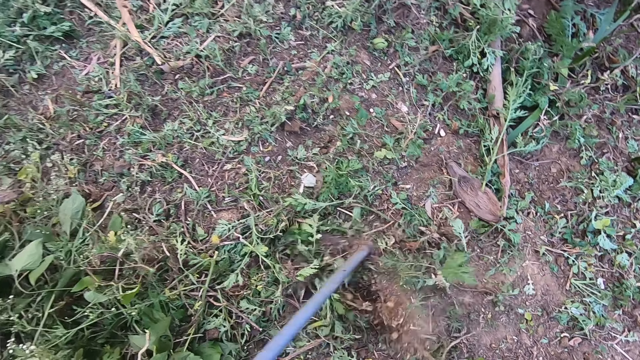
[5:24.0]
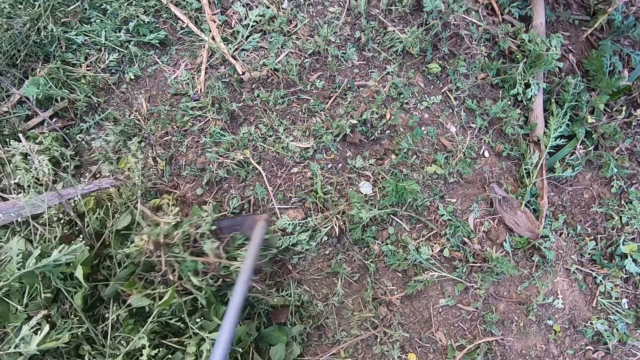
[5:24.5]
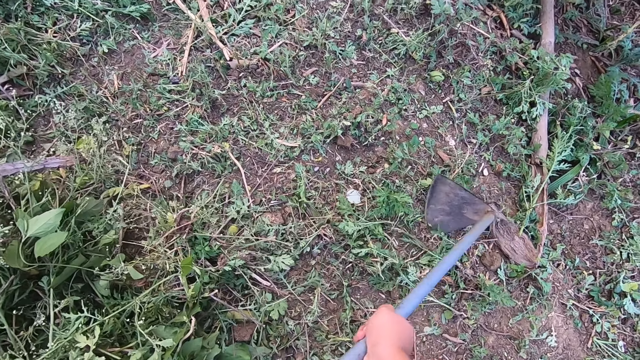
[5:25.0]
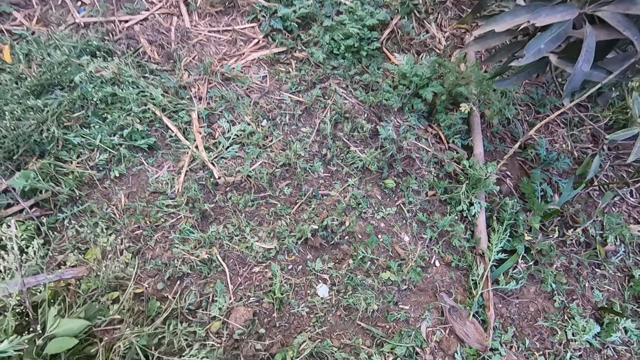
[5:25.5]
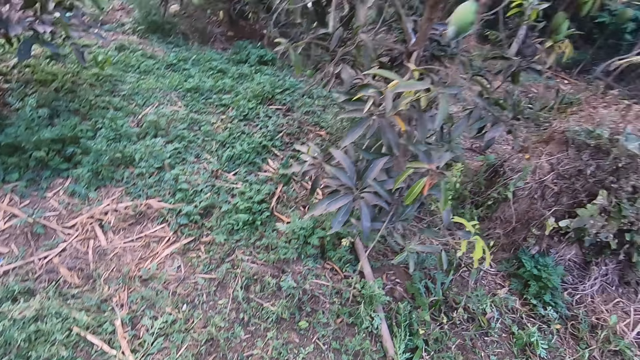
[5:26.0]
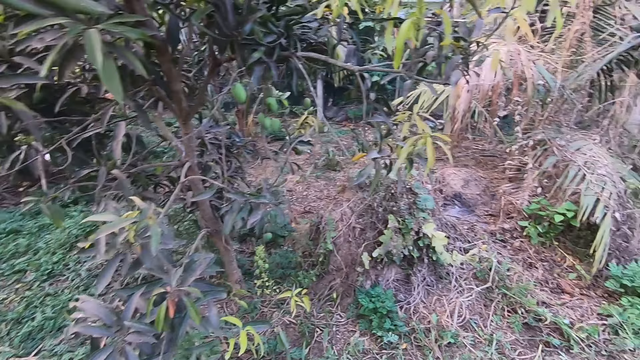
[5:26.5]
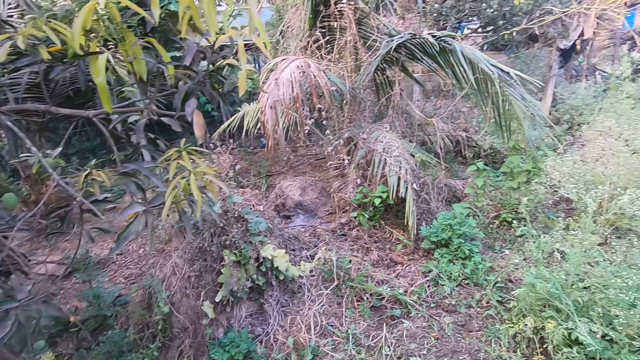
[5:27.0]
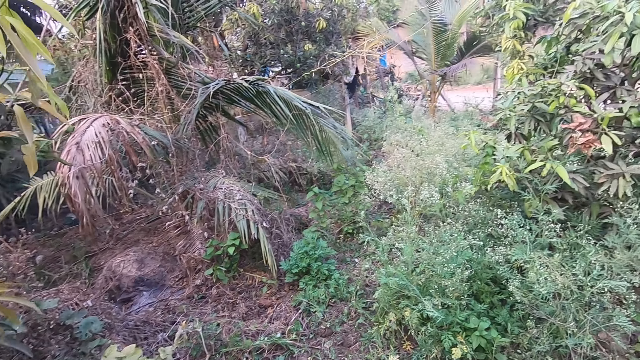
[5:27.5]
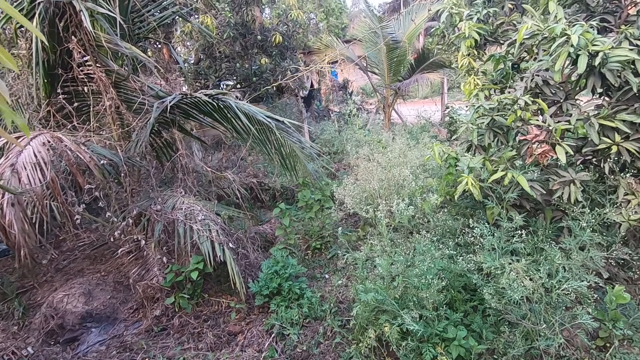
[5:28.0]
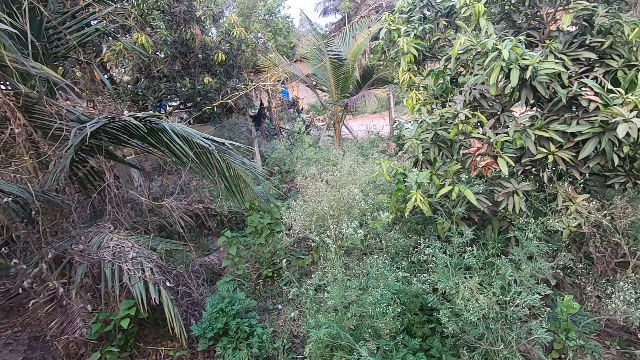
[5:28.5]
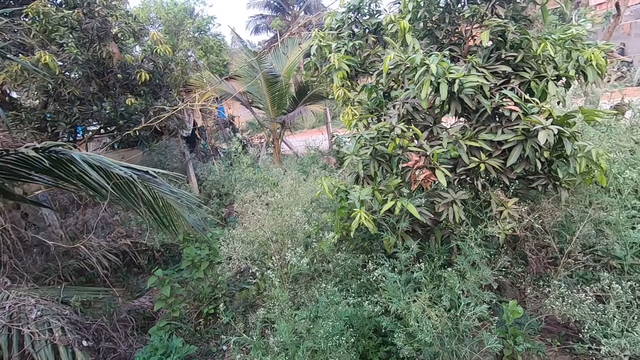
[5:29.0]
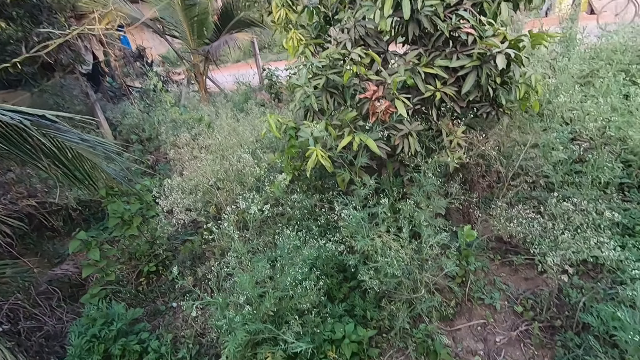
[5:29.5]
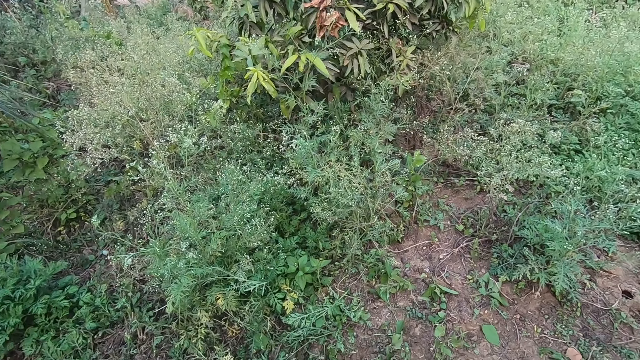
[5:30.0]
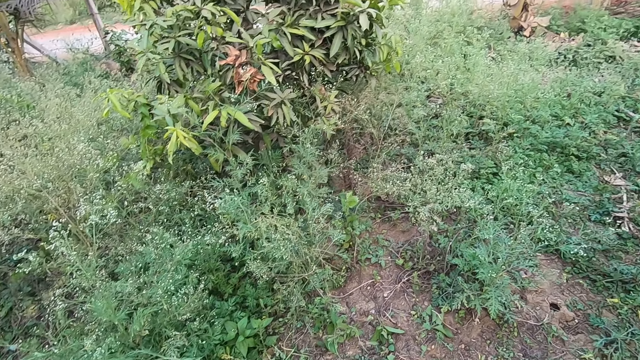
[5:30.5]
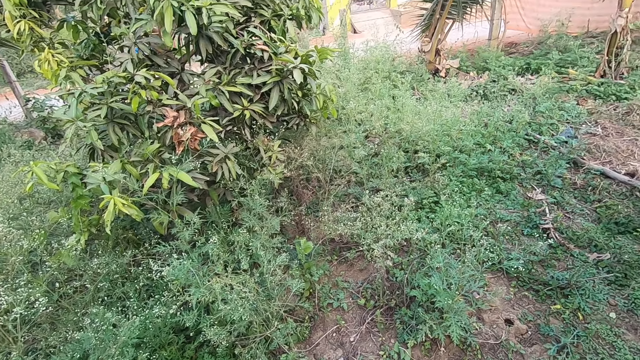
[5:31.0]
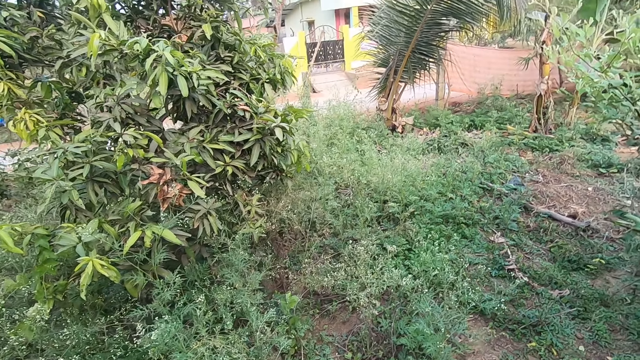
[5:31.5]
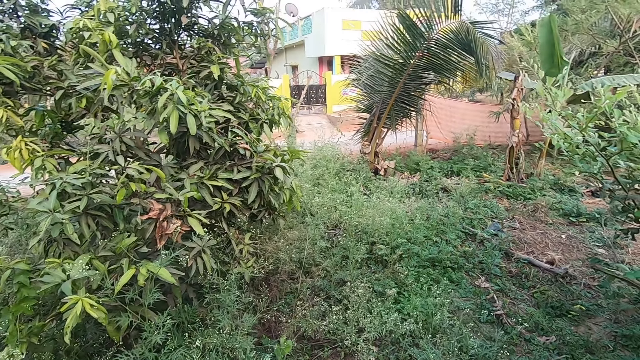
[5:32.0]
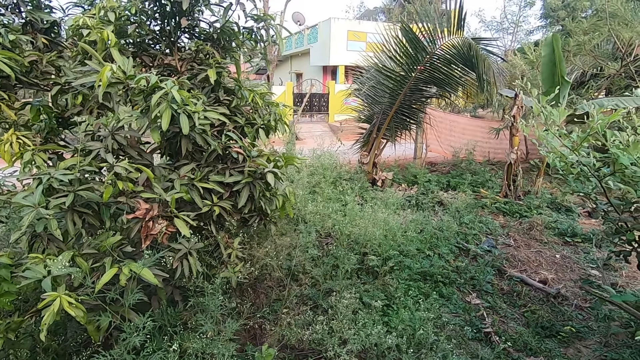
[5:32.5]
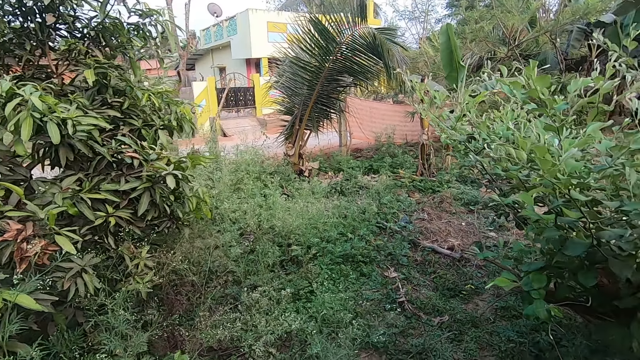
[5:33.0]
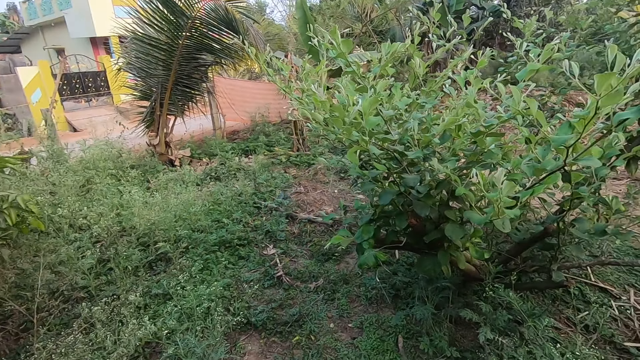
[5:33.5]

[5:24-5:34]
The camera wearer looks around the land. They walk in the farm.

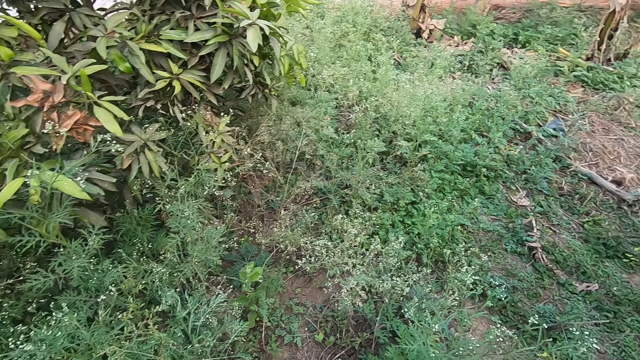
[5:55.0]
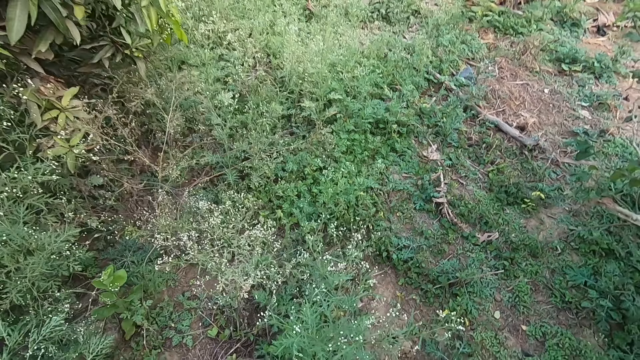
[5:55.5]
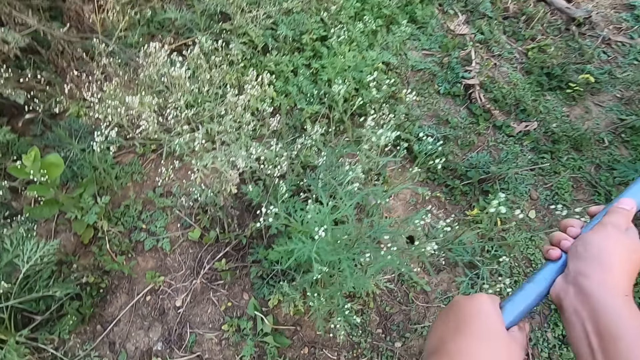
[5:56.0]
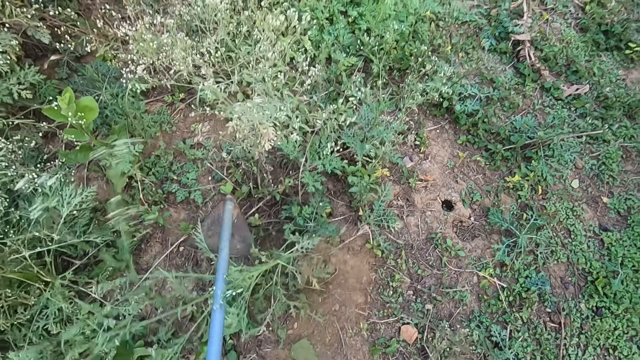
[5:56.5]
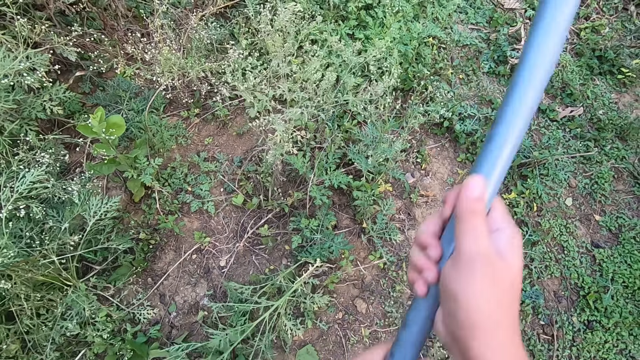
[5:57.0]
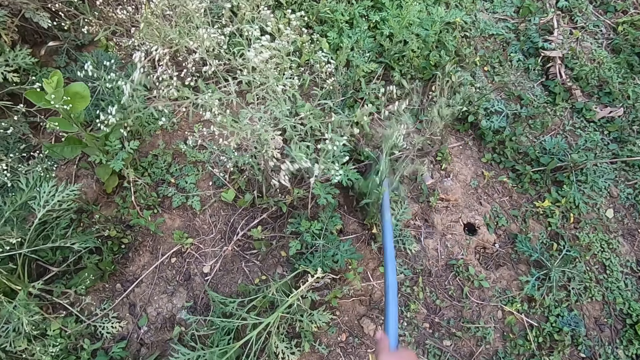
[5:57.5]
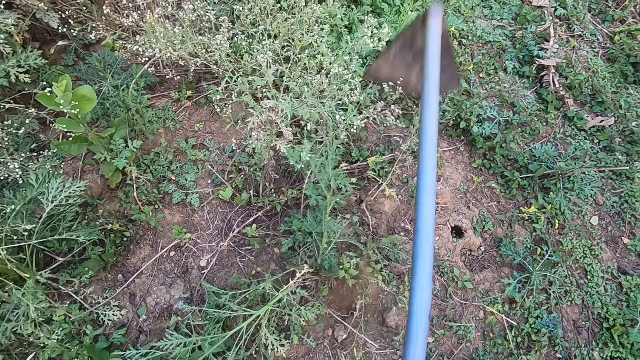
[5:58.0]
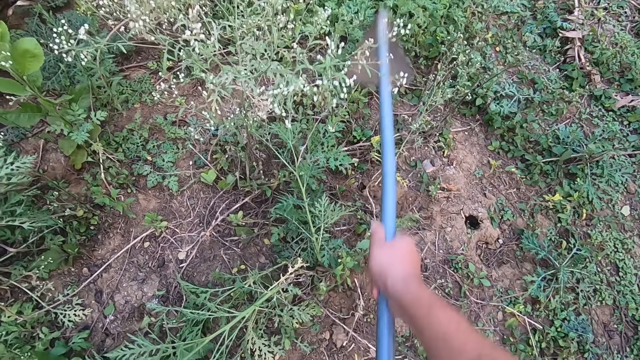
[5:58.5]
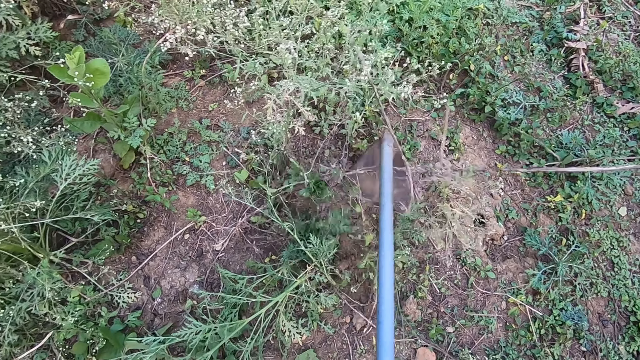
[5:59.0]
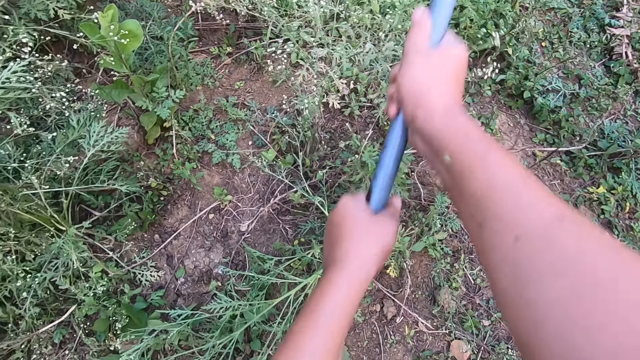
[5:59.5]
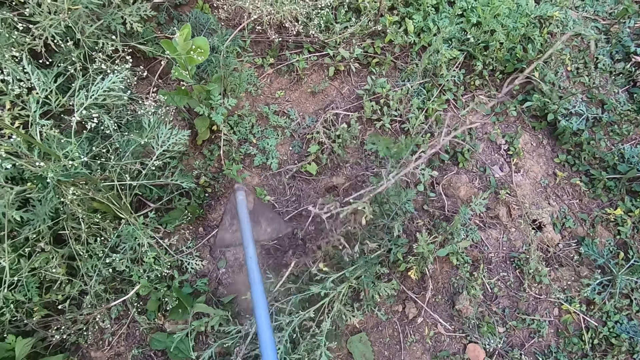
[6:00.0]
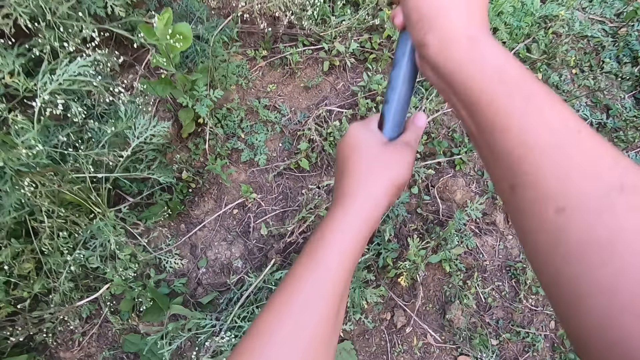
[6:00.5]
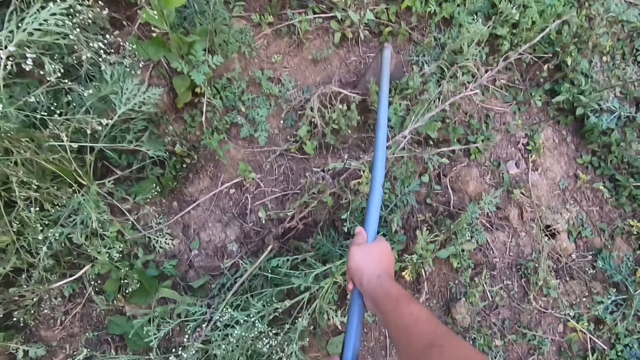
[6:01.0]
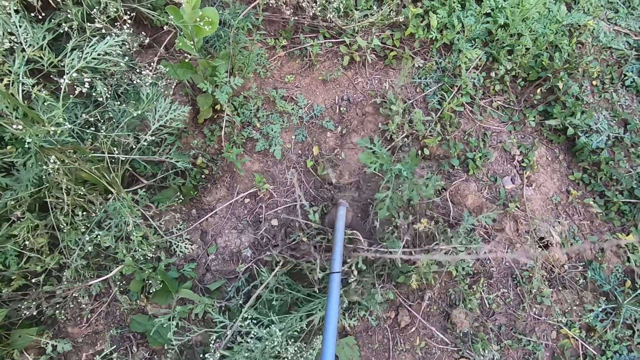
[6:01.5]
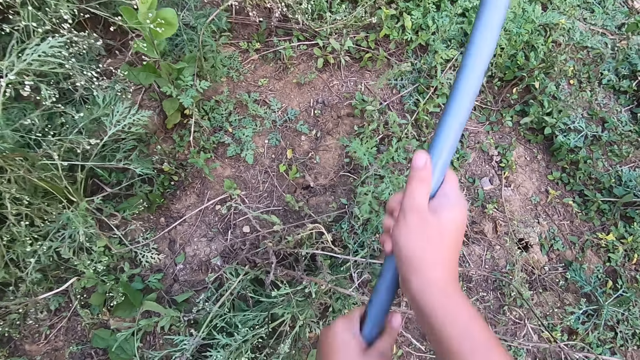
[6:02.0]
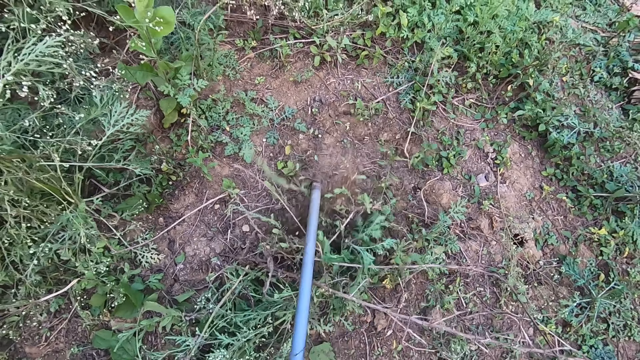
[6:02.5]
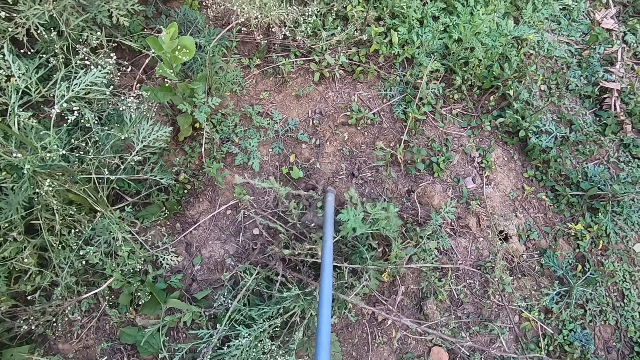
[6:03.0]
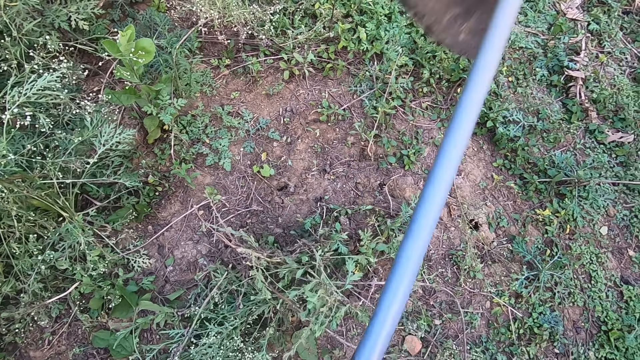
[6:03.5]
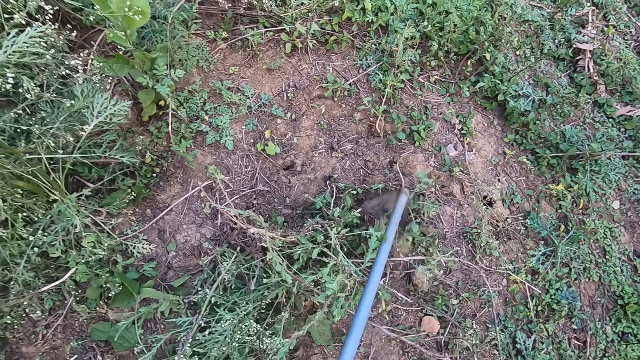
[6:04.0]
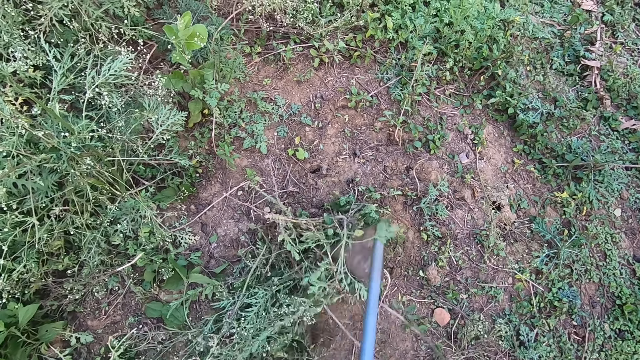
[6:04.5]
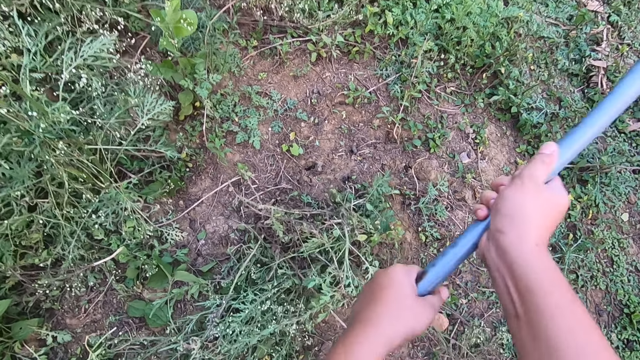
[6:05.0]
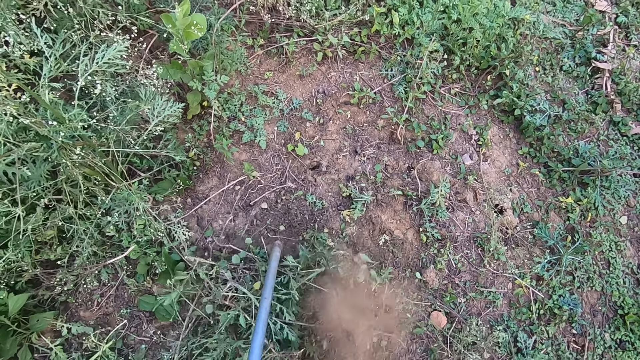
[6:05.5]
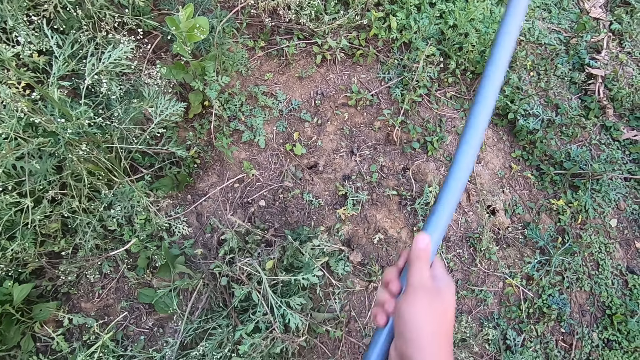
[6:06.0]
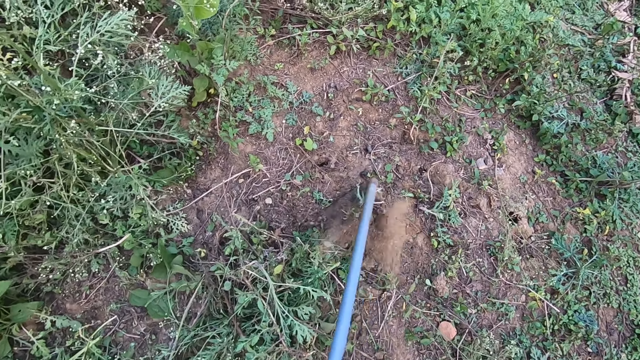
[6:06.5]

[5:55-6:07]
The camera wearer cultivates the land with the hoe ripper.
